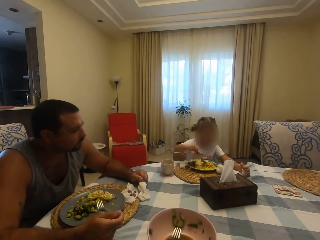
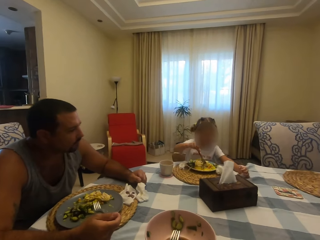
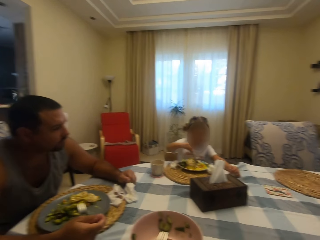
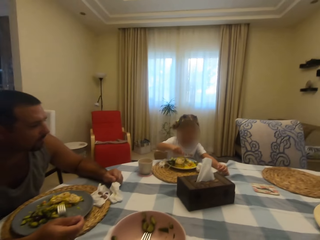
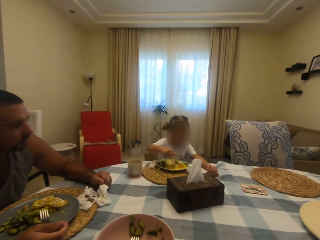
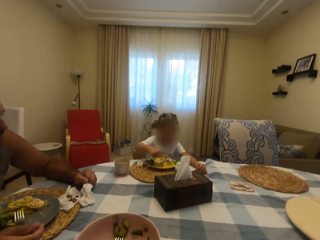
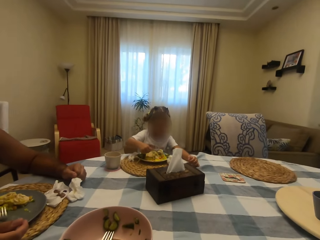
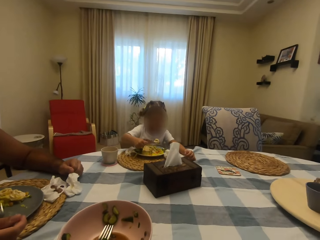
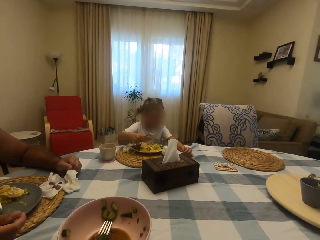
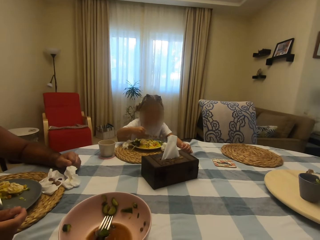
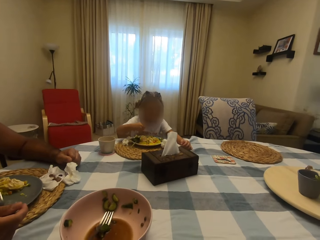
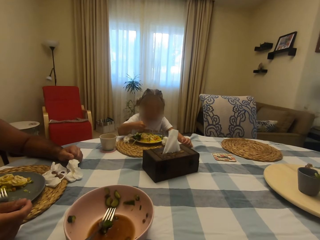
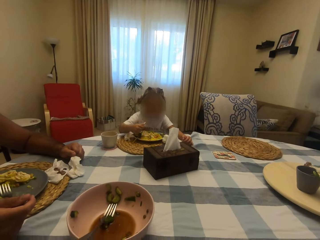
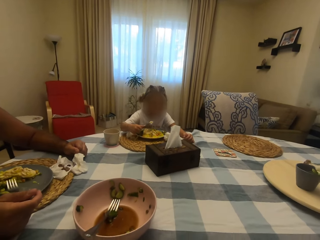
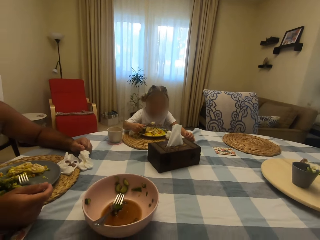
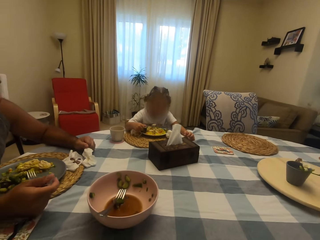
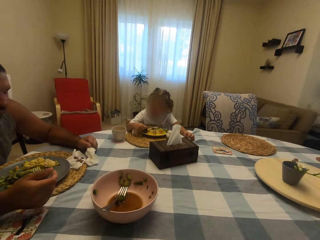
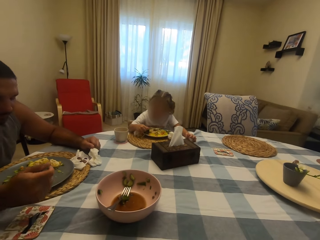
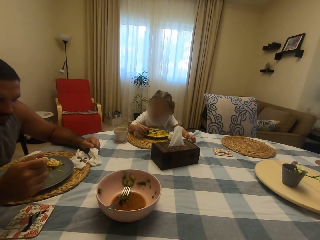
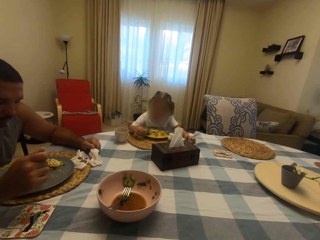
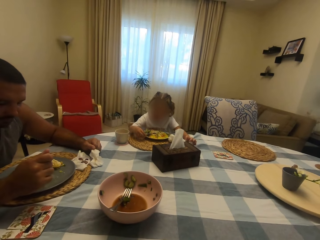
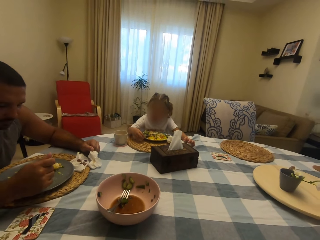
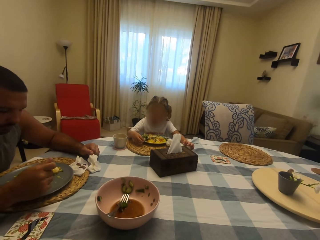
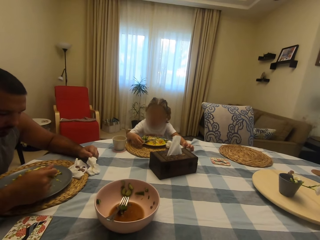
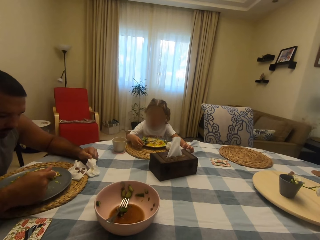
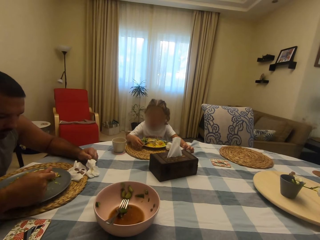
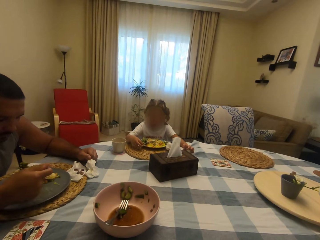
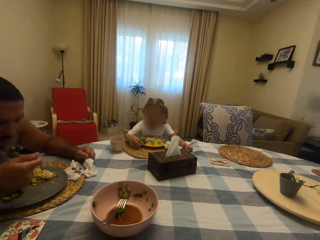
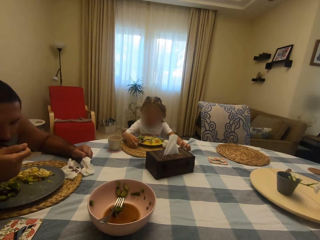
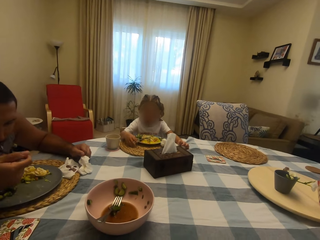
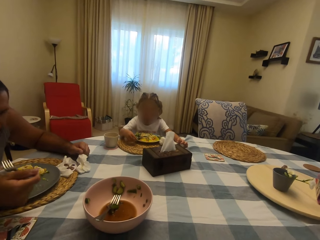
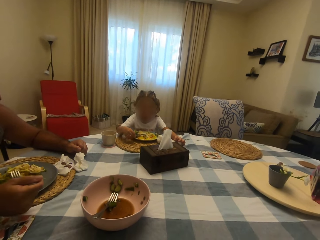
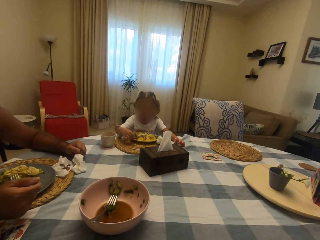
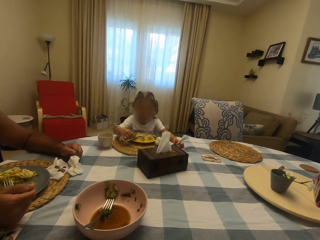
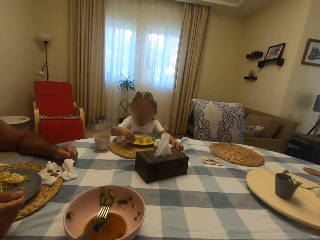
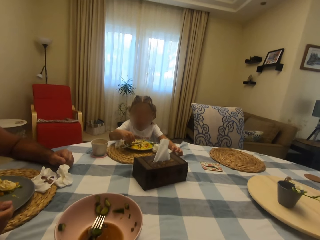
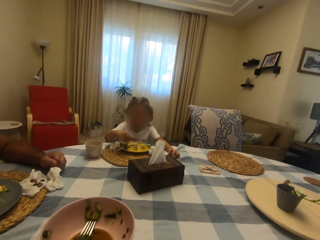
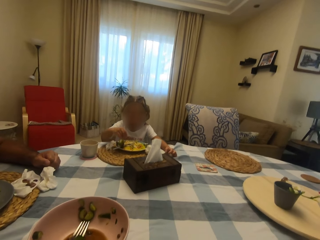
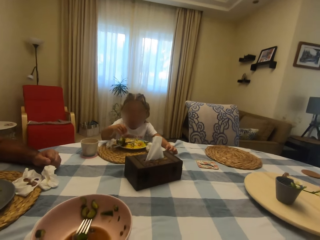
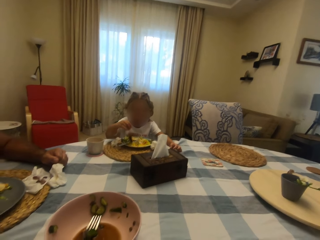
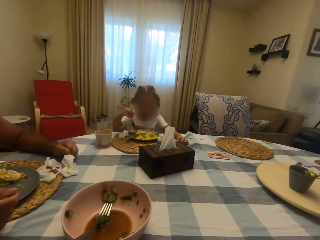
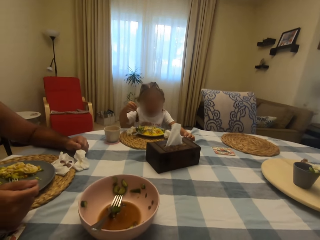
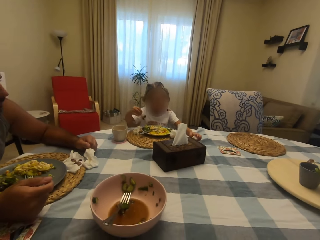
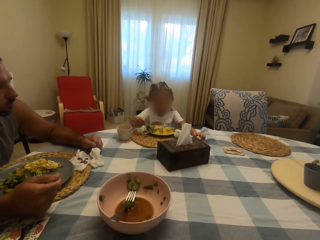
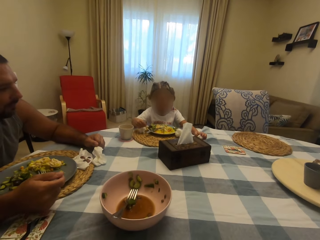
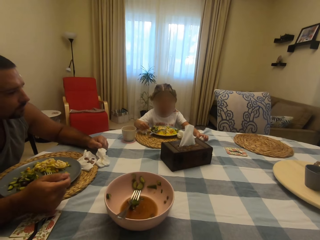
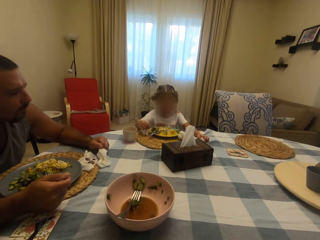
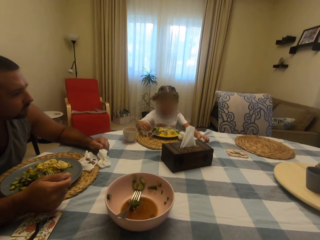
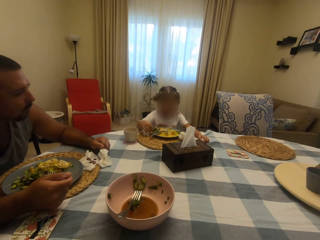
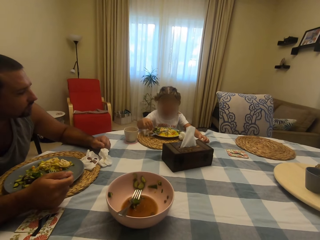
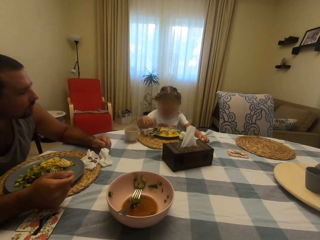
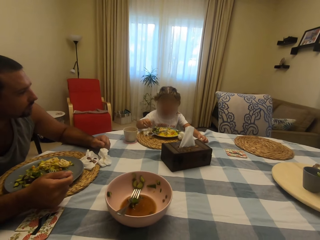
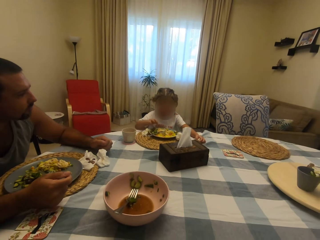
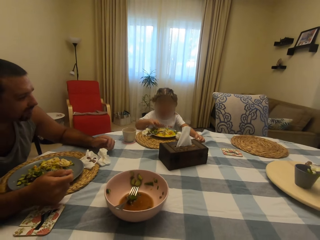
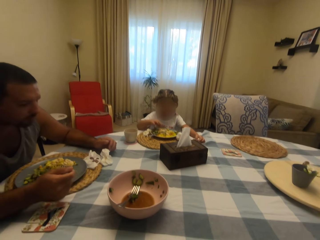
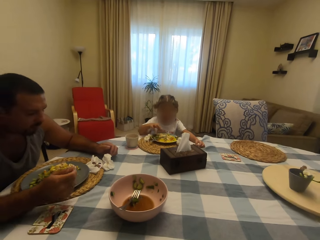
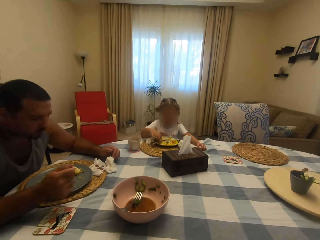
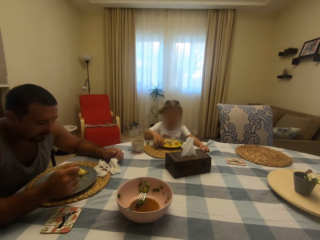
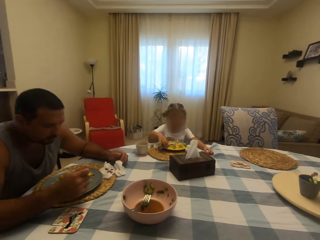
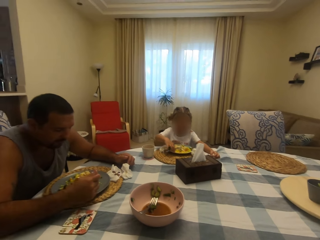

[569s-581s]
A child eats food. A man eats food. The child talks to the camera wearer. The child eats food.

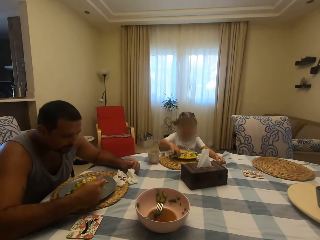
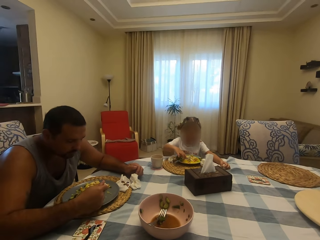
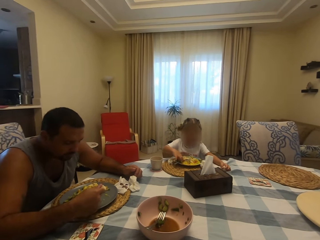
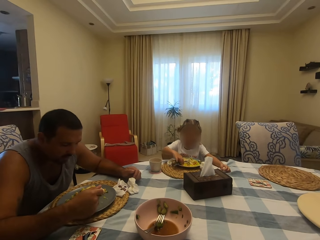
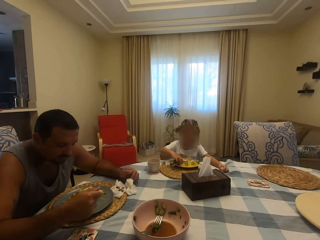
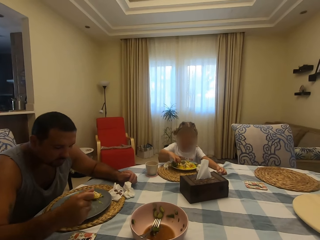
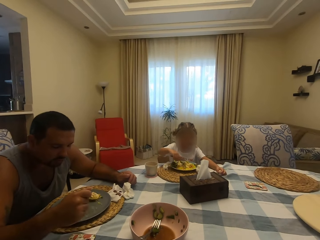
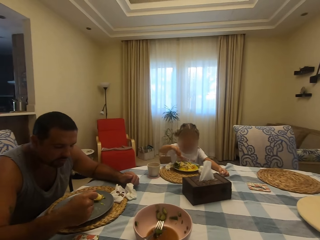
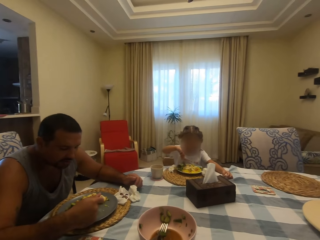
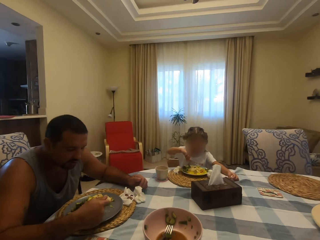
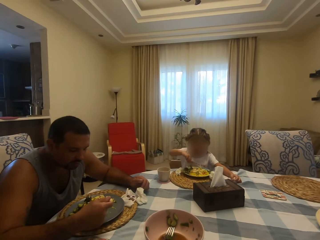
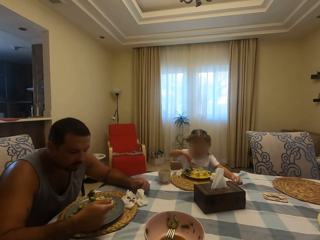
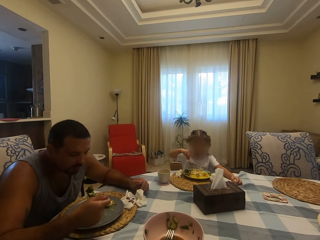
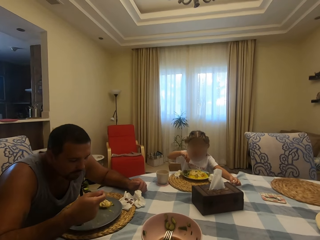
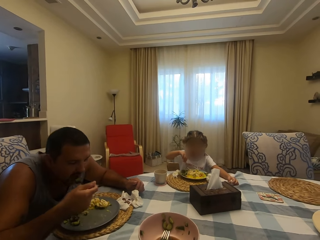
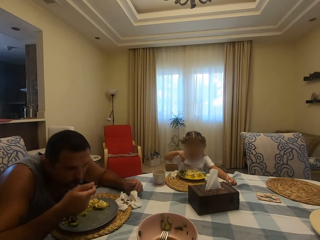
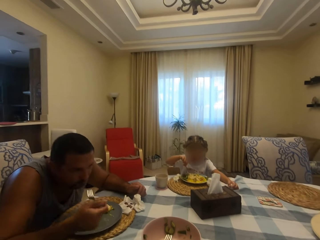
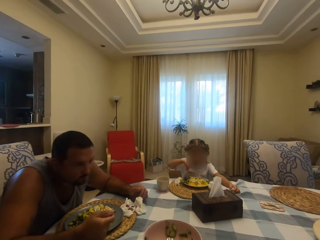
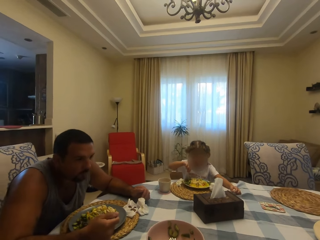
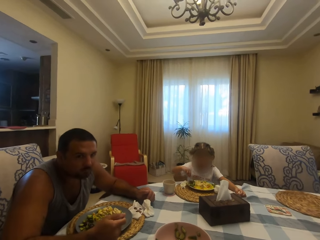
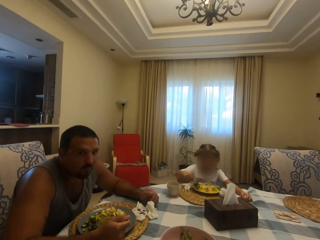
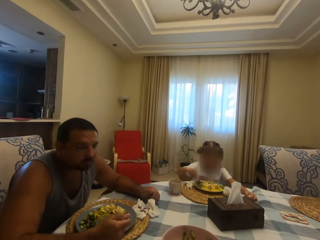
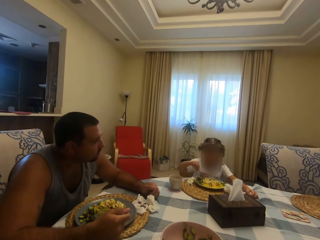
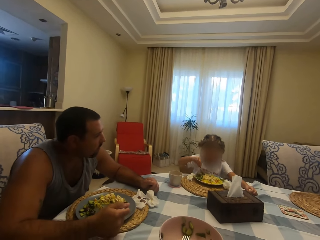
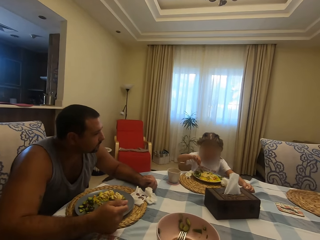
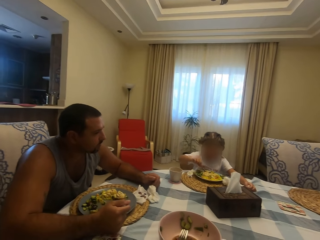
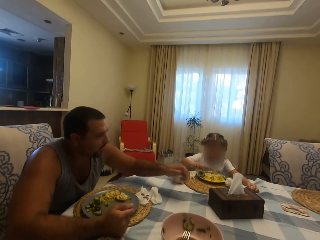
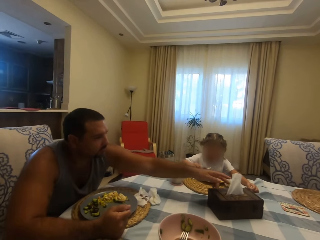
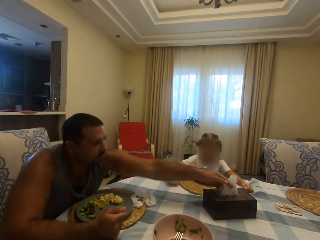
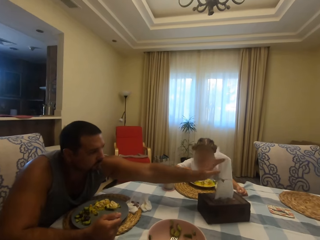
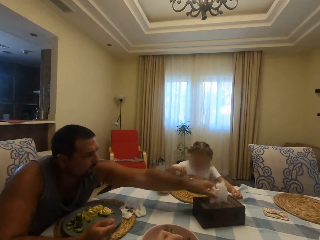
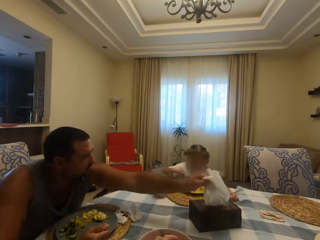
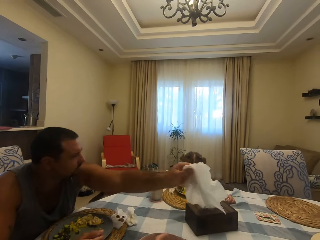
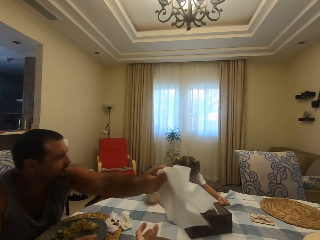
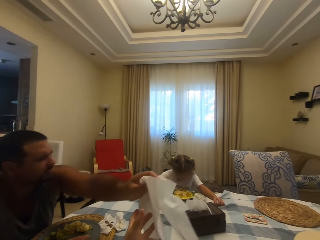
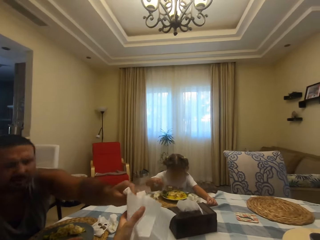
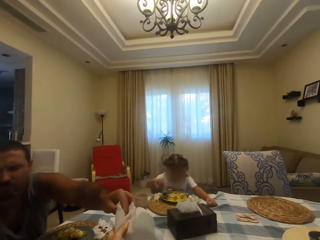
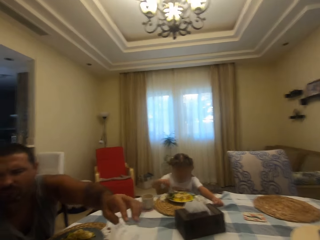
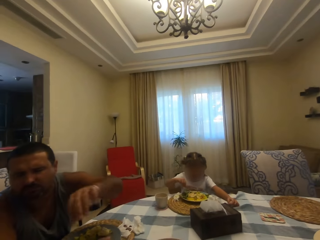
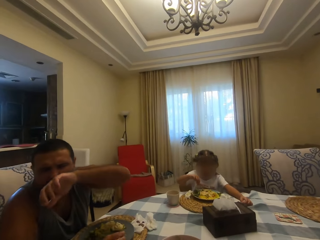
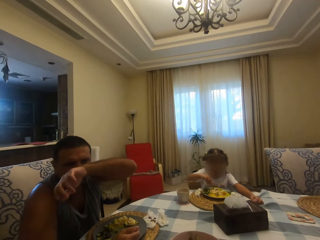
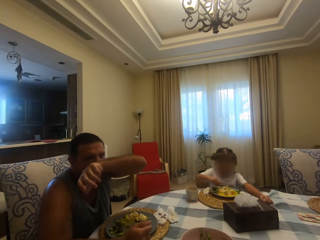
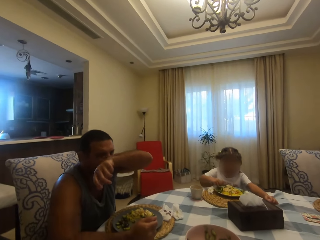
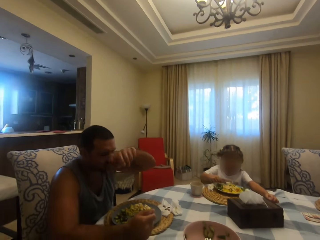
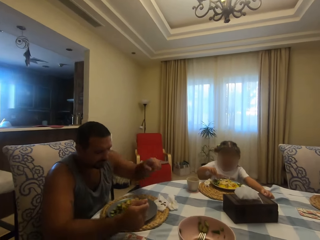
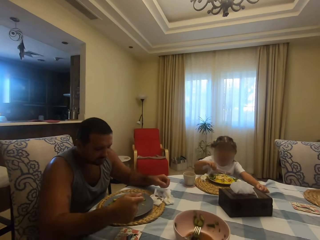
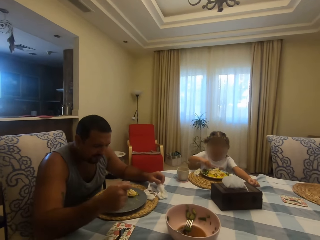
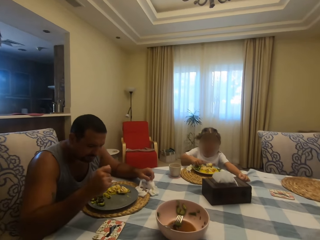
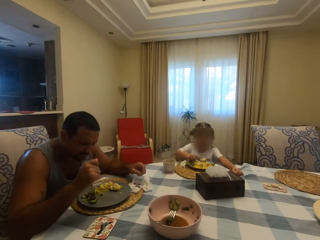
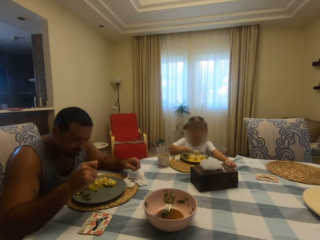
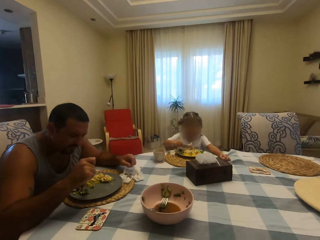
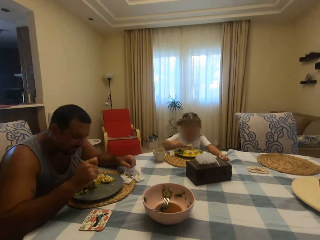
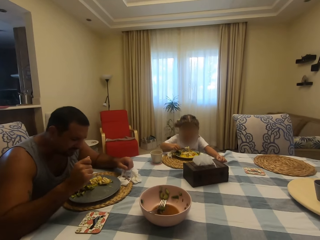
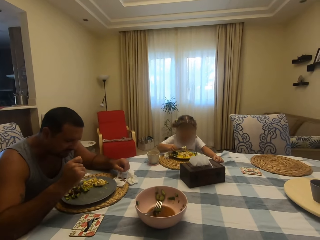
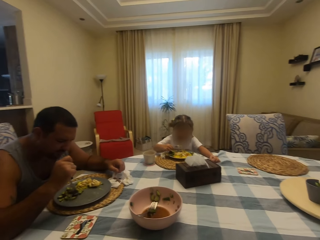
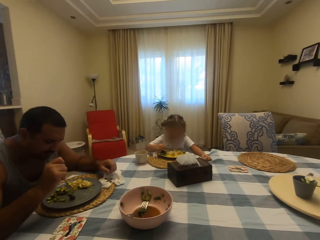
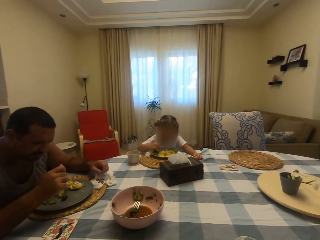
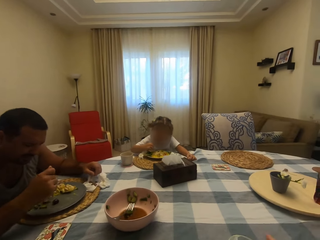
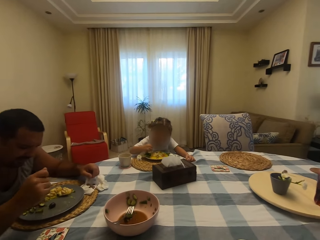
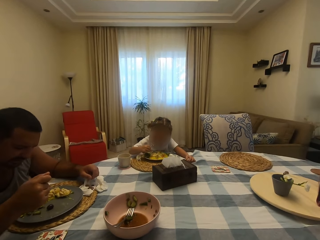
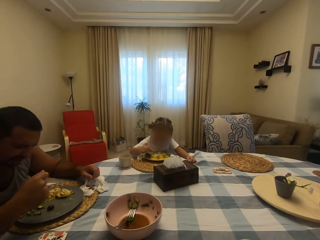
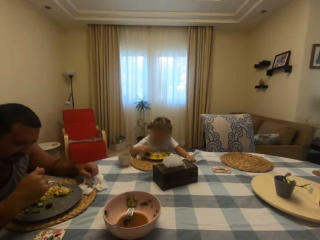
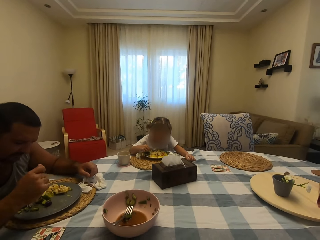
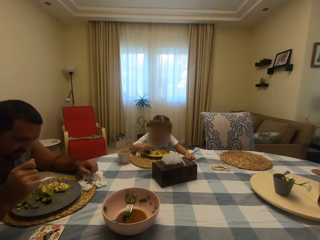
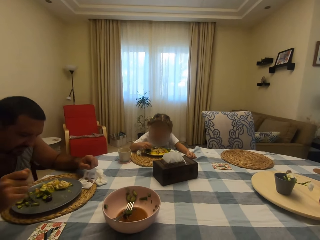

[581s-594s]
A man talks to the camera wearer. A child converses with the man. The camera wearer talks to the man. The man picks up a serviette, raises his hand and eats food.
